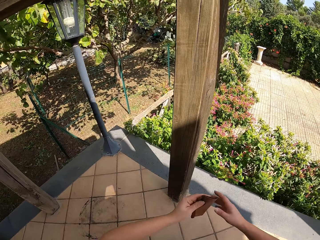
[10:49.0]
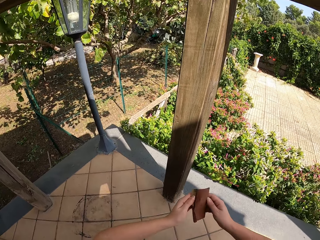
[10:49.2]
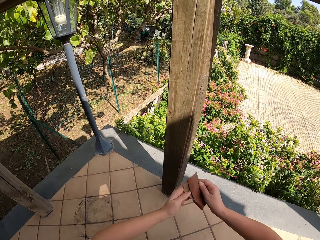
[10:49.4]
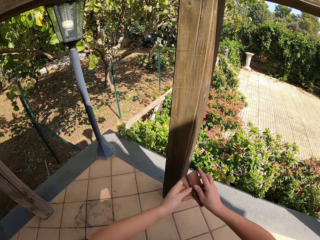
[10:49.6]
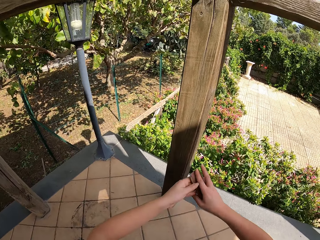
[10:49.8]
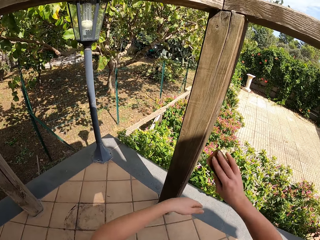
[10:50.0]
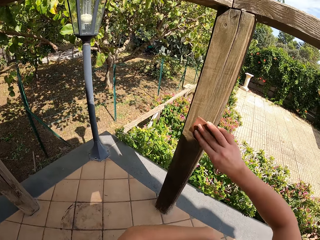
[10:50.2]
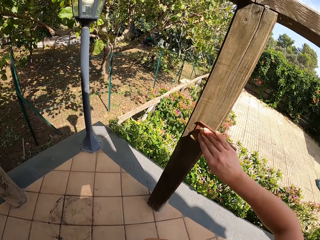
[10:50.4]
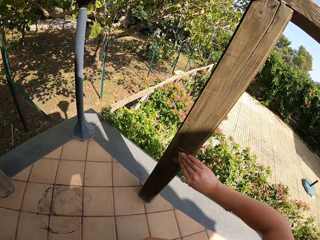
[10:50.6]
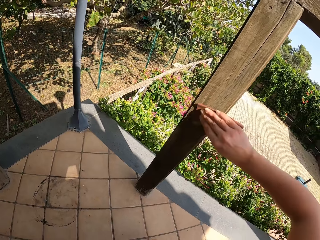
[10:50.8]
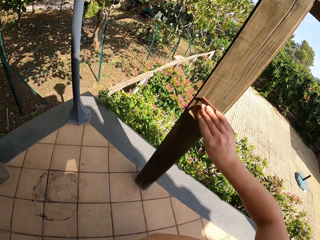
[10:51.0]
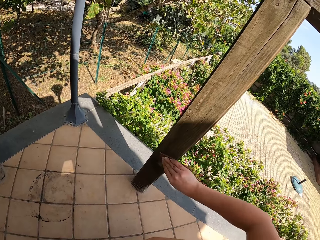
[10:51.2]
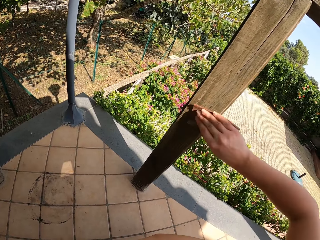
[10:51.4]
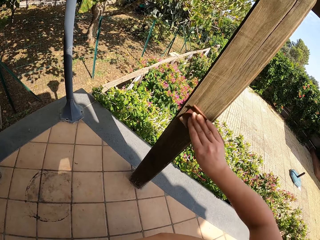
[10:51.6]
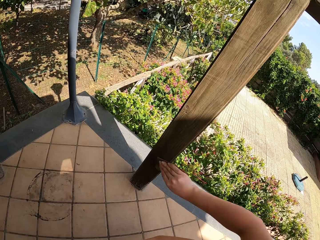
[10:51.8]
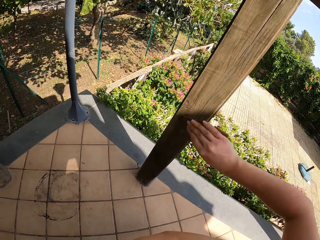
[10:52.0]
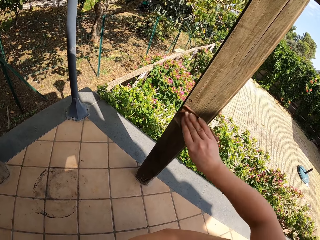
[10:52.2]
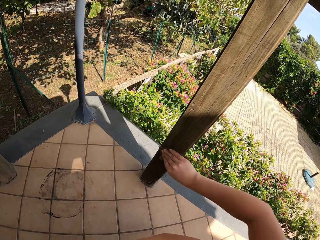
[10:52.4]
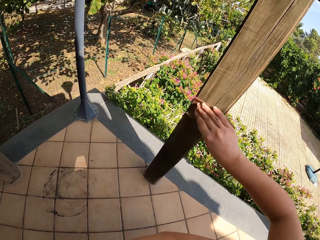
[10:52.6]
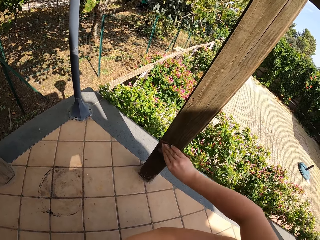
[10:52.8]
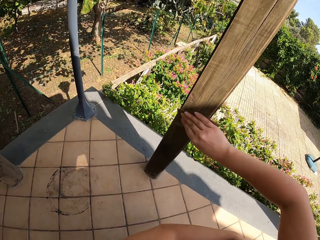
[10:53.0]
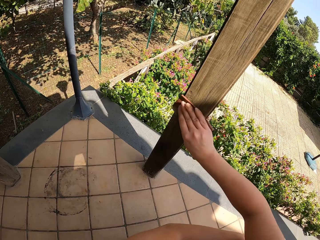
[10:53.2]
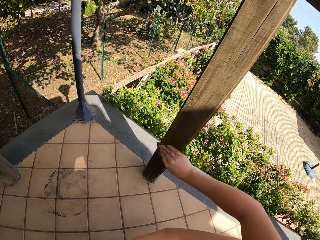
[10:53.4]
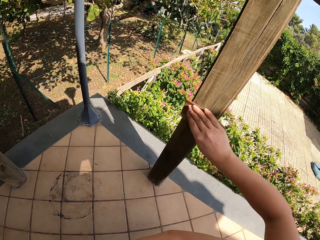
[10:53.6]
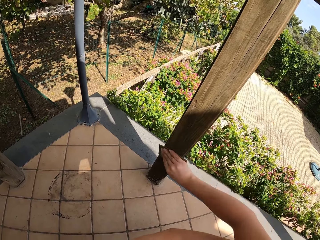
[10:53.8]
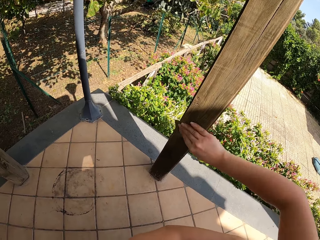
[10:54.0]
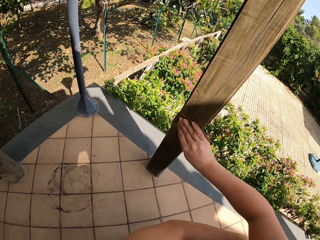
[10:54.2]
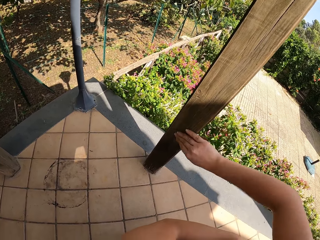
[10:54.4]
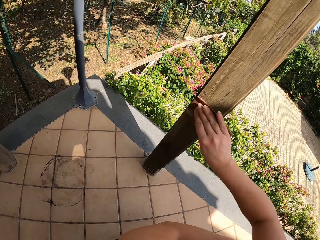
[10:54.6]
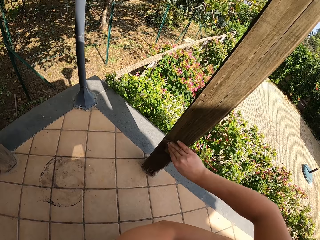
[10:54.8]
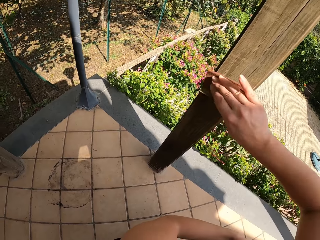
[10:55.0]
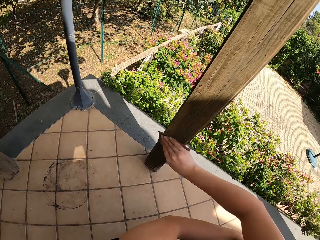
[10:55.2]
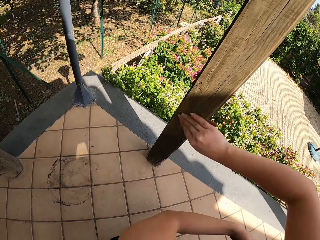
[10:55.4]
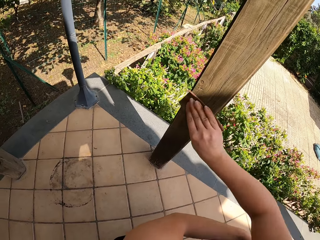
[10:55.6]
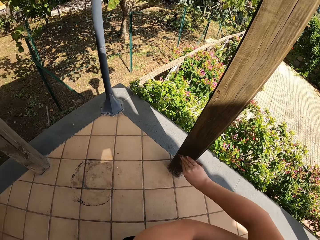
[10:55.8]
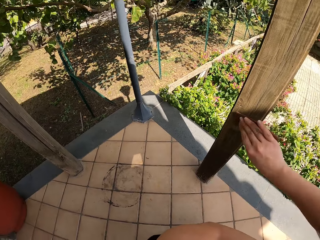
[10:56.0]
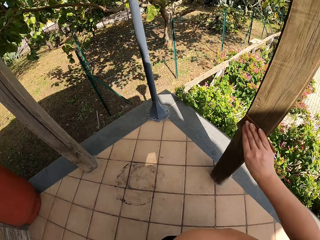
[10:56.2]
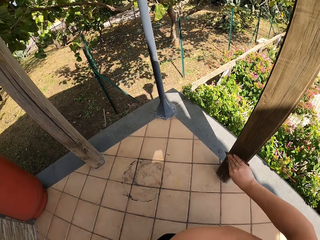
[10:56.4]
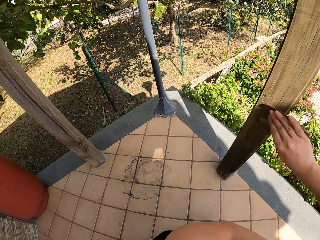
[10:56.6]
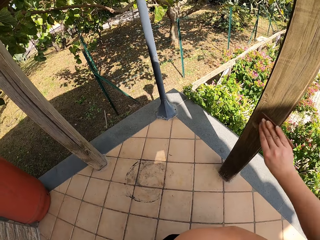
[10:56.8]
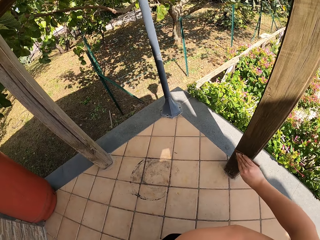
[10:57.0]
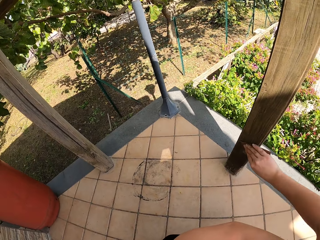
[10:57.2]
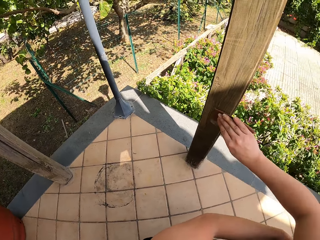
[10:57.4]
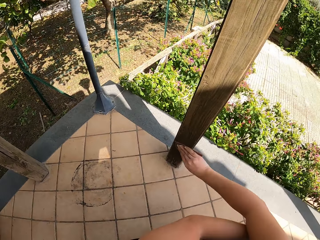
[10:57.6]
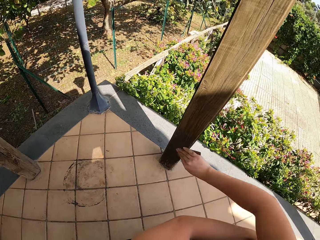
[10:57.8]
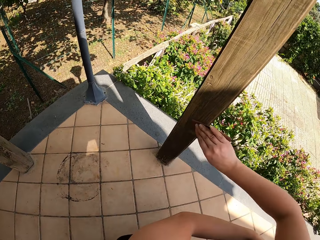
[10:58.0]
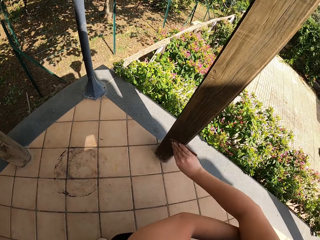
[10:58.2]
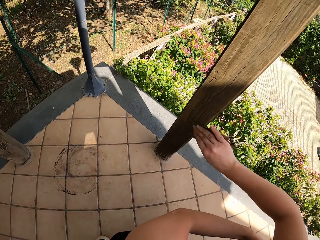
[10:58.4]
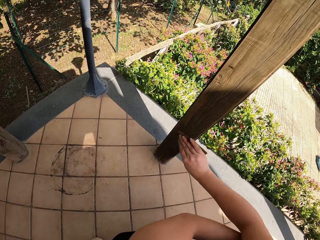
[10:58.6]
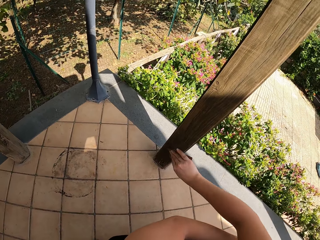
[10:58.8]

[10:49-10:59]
The camera wearer lets go of the wood. She holds the sandpaper with both her hands. She places the sandpaper on her other hand, the right hand. She raises her hand towards the wood. She smoothens the wood with the sandpaper.

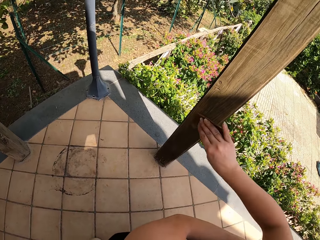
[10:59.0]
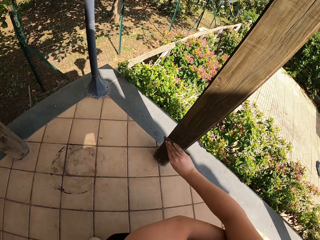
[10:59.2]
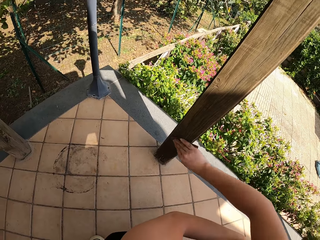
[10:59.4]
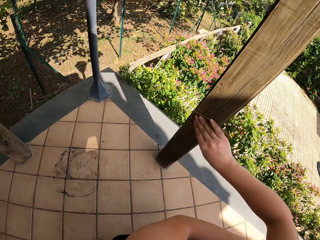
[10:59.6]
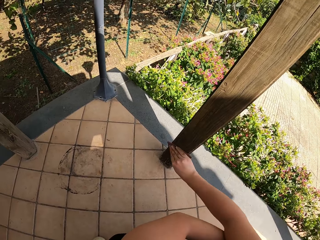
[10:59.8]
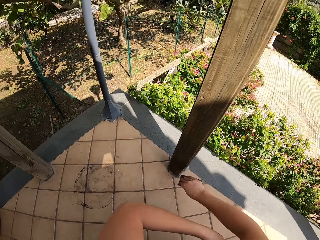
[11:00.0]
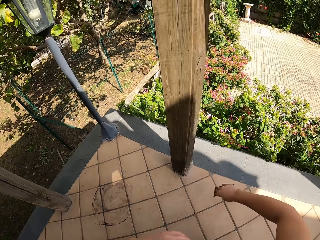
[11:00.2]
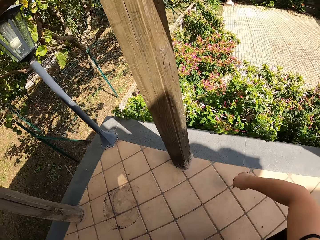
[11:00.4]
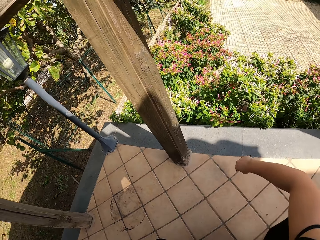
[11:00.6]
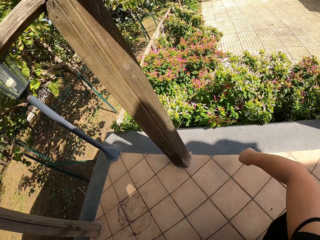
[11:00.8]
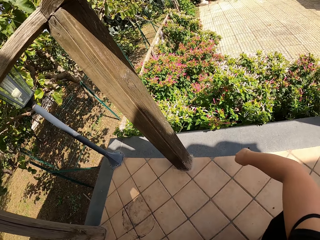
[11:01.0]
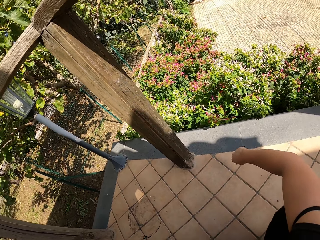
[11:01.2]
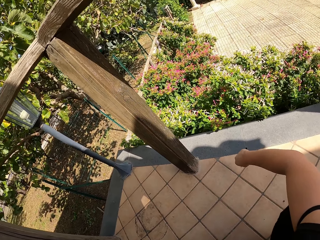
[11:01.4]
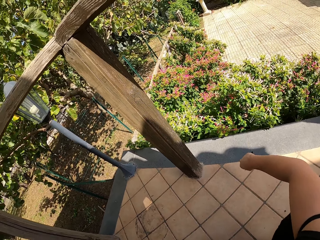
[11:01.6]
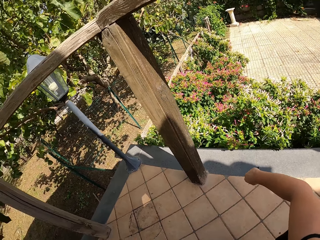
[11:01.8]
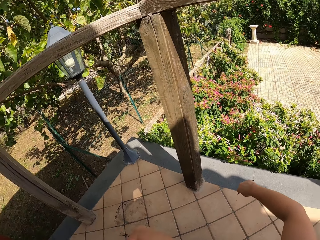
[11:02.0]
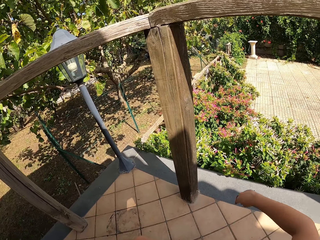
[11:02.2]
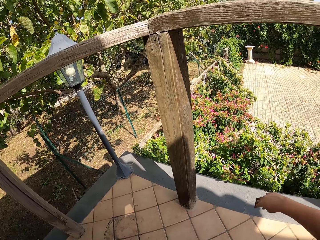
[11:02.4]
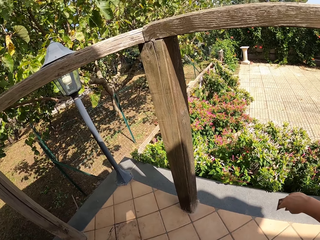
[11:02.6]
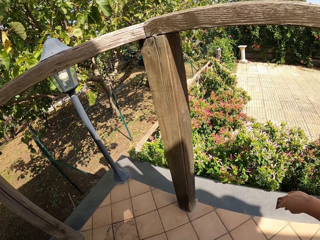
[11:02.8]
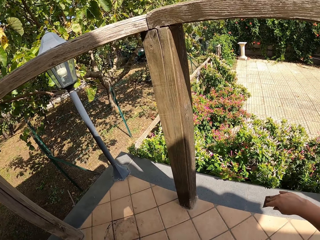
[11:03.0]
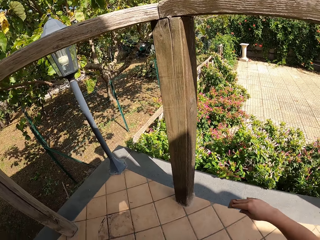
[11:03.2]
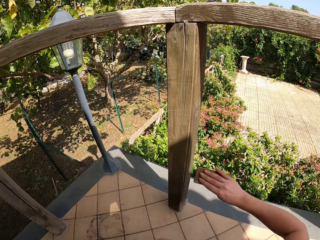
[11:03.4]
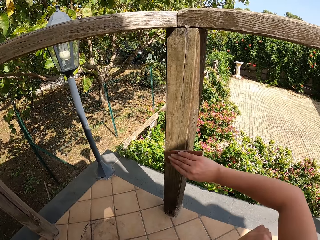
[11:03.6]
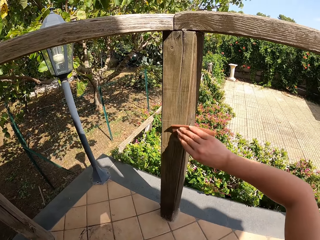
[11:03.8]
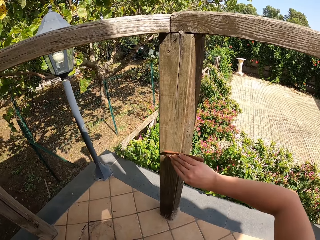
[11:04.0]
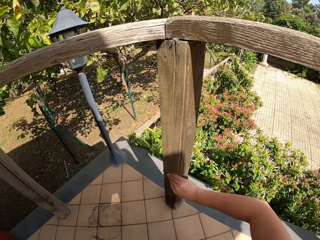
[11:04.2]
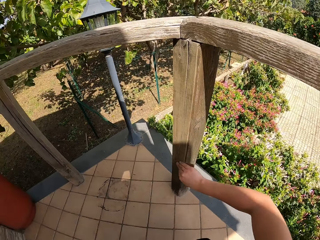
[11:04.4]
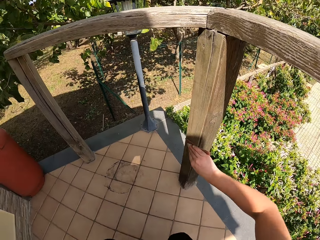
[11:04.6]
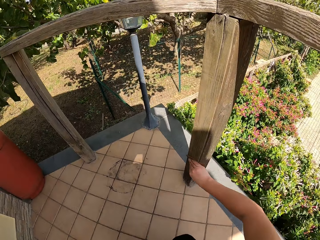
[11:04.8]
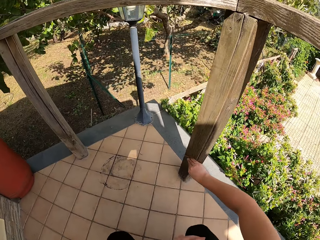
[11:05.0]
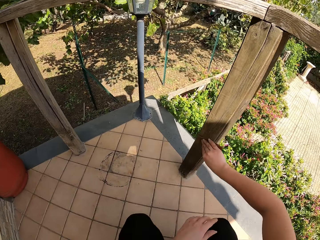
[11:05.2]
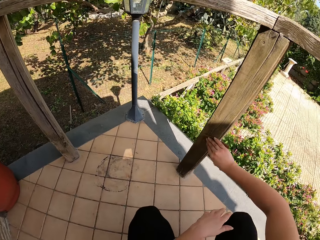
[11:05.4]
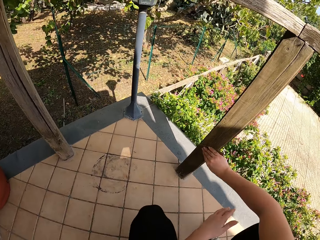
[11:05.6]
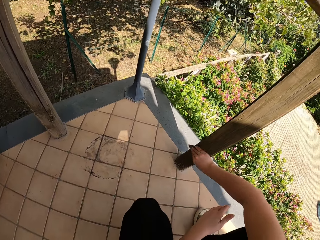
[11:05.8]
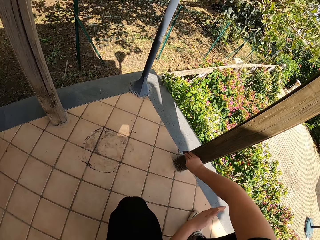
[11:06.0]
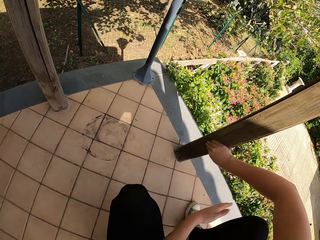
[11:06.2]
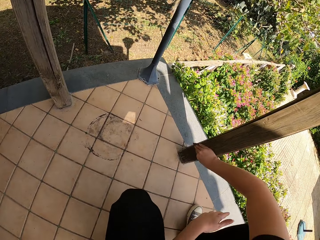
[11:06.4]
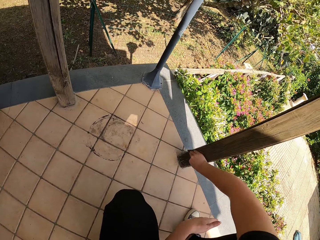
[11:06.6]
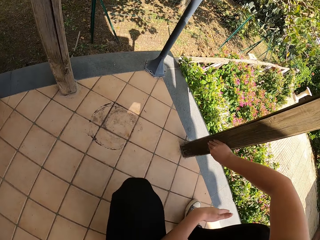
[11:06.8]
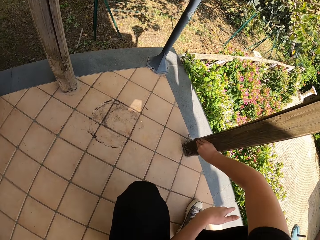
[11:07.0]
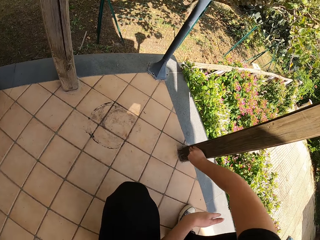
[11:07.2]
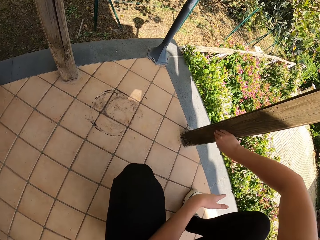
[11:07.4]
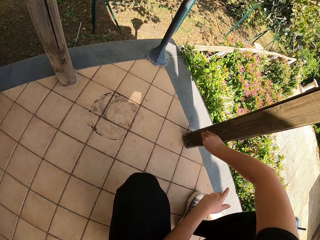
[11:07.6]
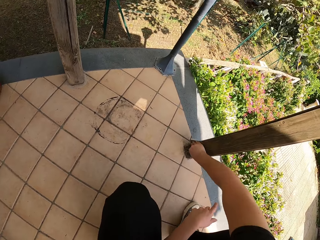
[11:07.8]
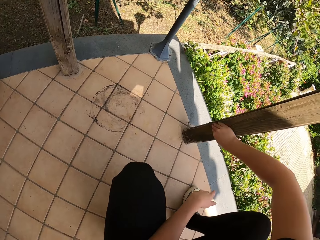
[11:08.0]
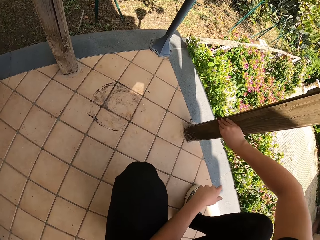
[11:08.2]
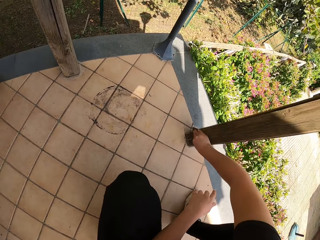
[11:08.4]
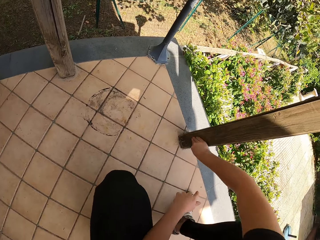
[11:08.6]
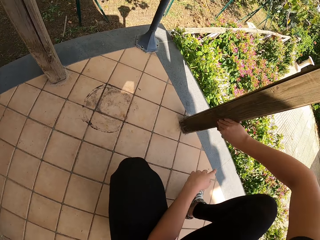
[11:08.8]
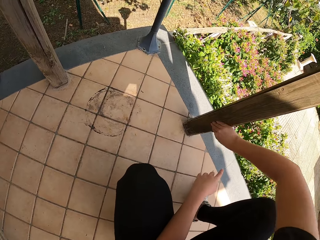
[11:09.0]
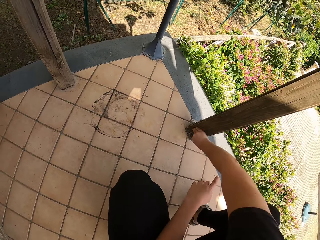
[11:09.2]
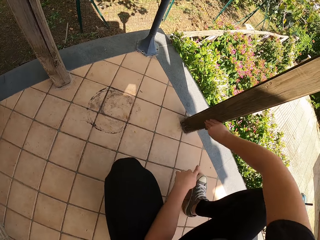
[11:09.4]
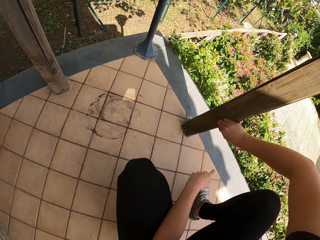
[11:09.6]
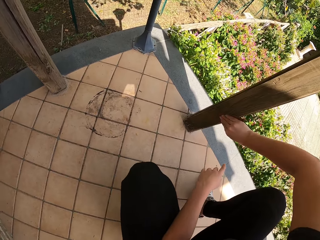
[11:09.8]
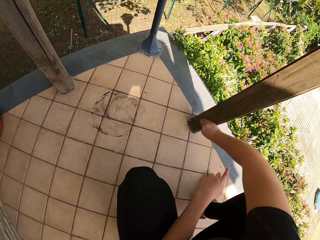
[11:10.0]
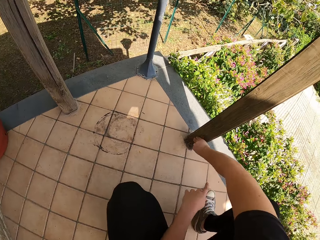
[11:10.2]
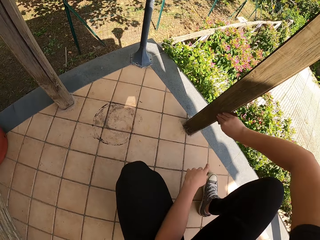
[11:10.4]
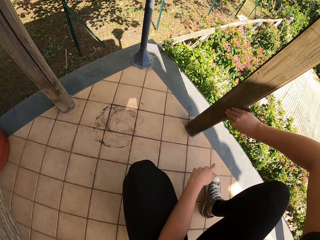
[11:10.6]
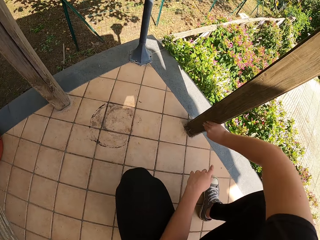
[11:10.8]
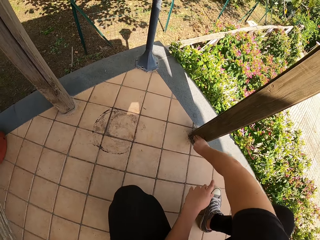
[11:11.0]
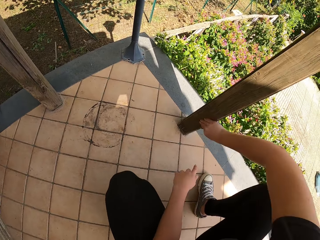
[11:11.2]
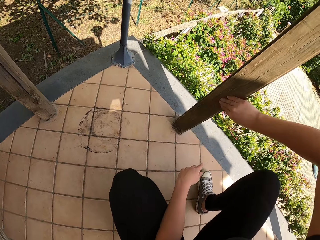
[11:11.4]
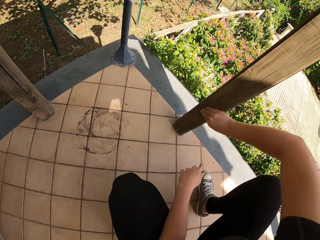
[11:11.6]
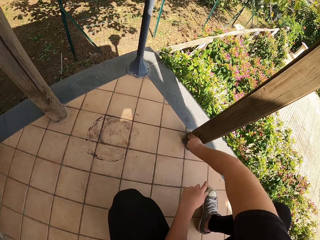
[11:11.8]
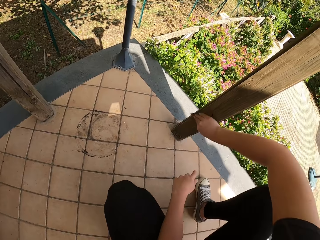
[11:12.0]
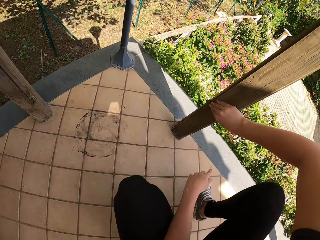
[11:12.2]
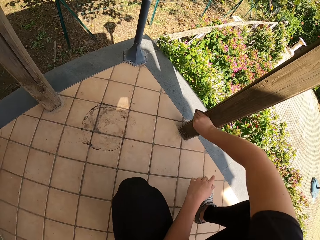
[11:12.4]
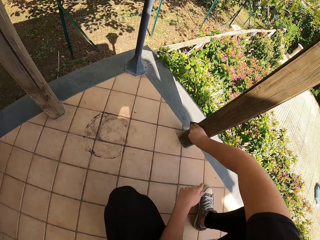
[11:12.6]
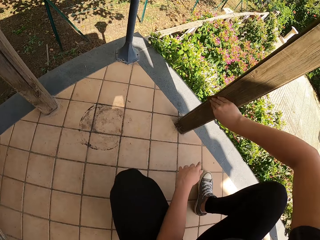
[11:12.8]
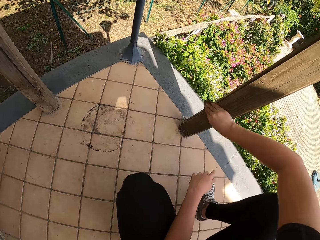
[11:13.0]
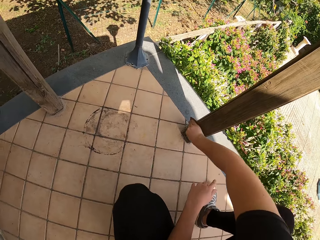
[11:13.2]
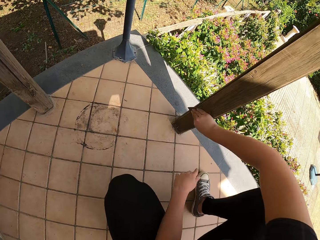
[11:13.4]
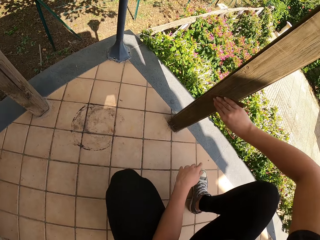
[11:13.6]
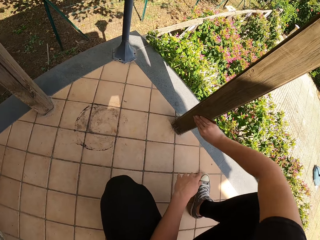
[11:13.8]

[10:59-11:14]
The camera wearer lets go of the wood. She looks around. She raises her hand towards the wood. She sands the wooden railing with the sandpaper.
